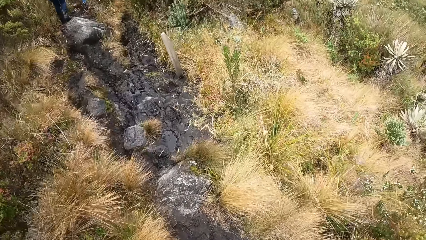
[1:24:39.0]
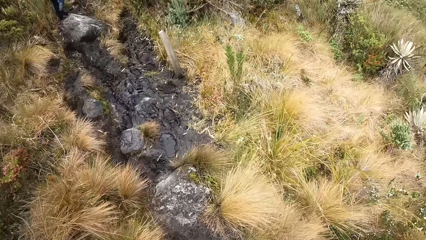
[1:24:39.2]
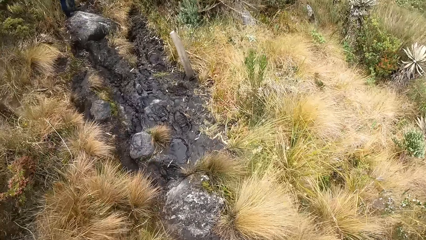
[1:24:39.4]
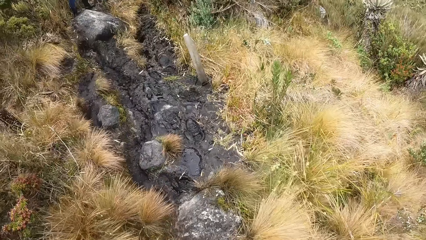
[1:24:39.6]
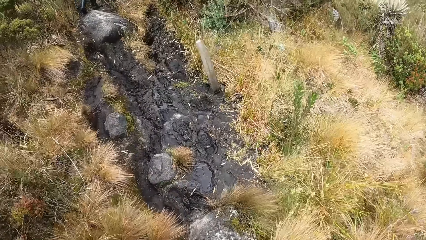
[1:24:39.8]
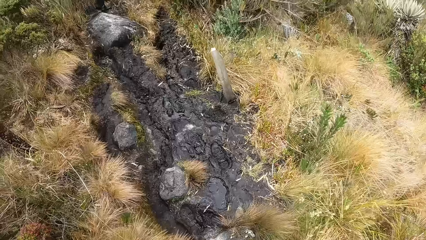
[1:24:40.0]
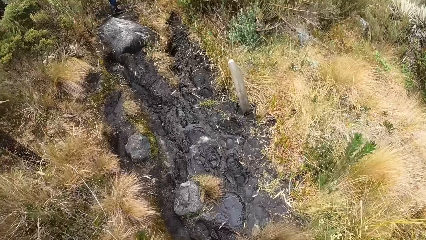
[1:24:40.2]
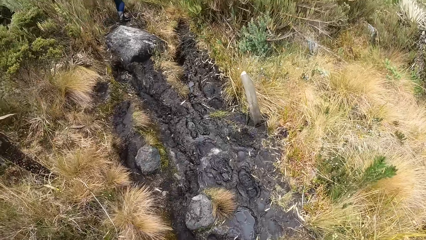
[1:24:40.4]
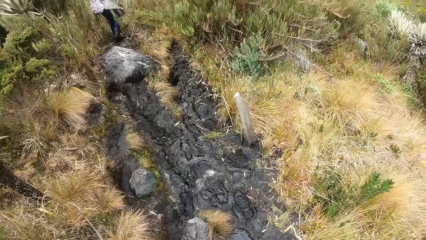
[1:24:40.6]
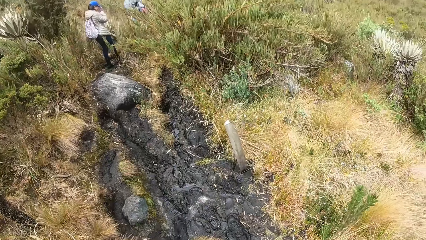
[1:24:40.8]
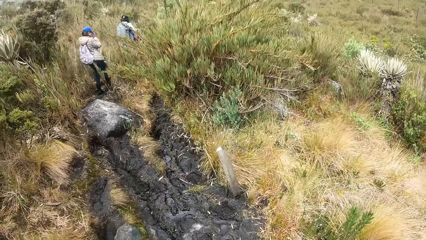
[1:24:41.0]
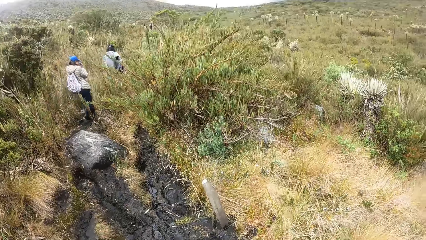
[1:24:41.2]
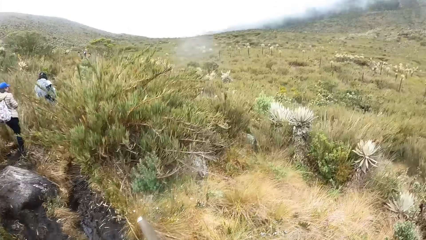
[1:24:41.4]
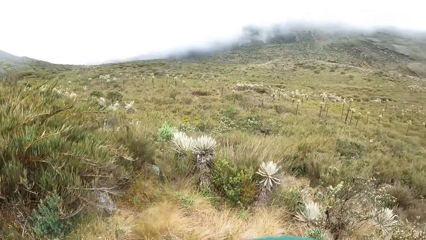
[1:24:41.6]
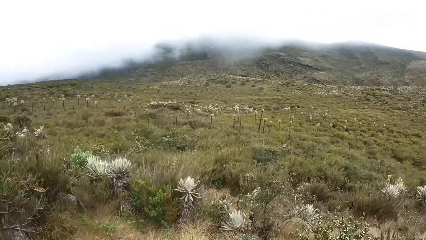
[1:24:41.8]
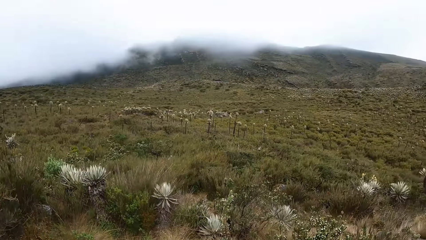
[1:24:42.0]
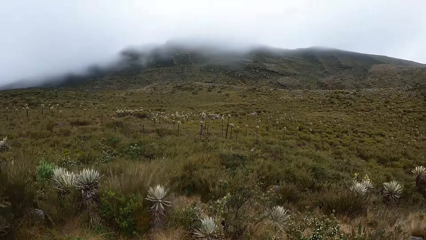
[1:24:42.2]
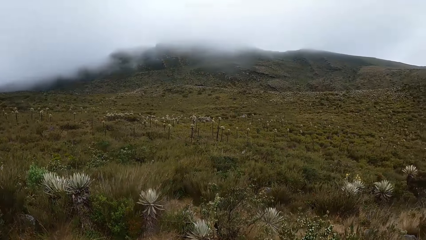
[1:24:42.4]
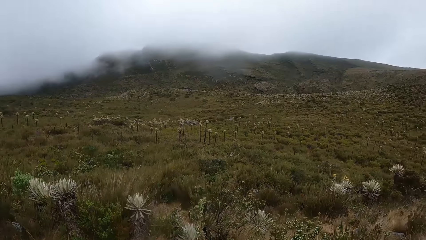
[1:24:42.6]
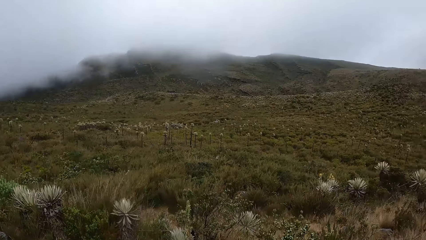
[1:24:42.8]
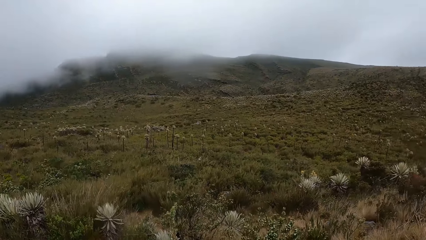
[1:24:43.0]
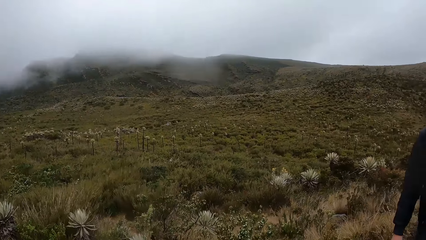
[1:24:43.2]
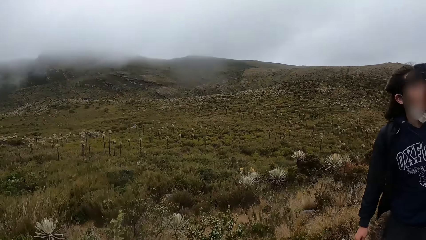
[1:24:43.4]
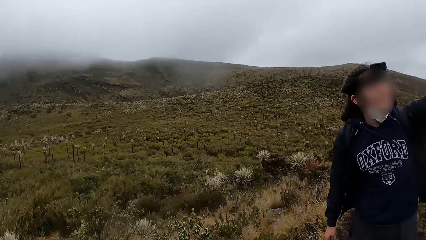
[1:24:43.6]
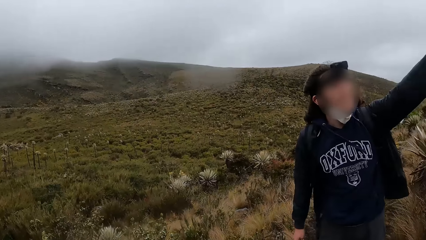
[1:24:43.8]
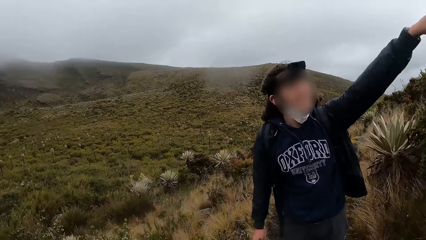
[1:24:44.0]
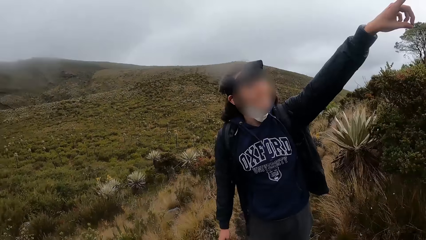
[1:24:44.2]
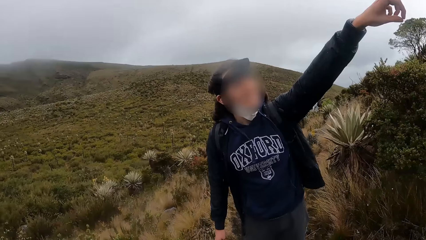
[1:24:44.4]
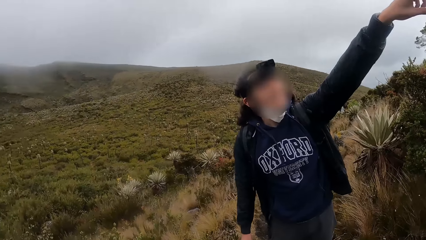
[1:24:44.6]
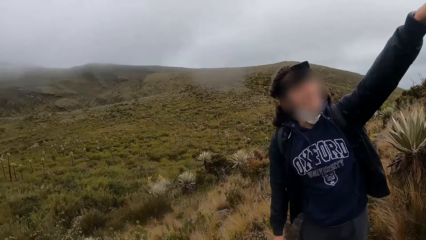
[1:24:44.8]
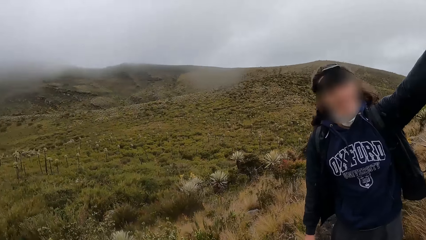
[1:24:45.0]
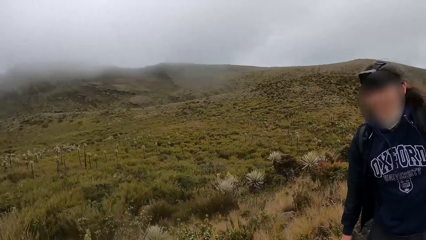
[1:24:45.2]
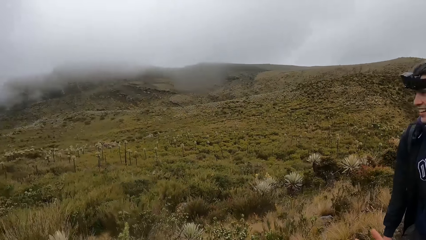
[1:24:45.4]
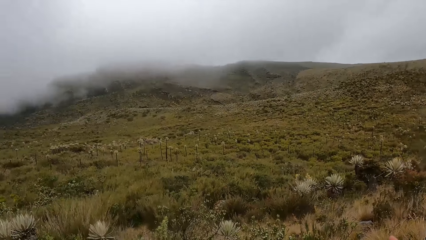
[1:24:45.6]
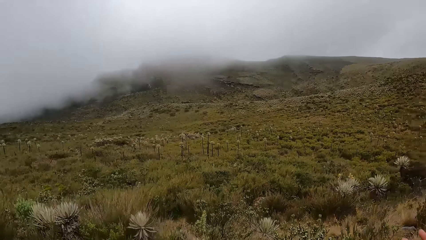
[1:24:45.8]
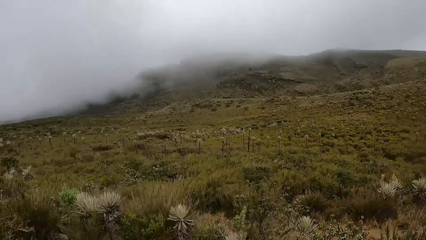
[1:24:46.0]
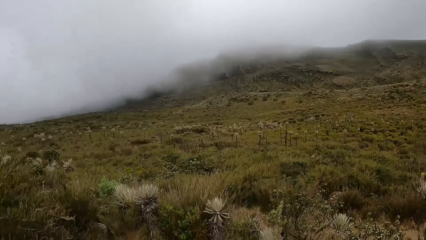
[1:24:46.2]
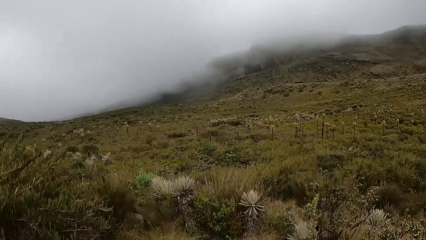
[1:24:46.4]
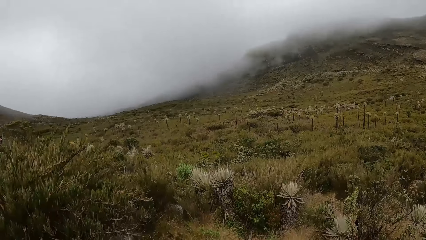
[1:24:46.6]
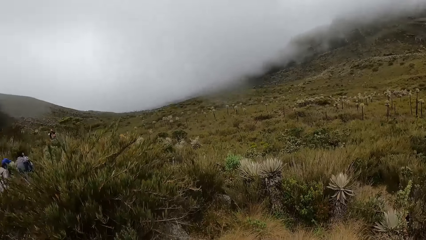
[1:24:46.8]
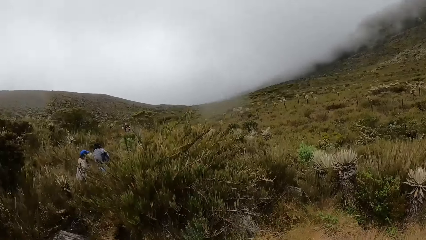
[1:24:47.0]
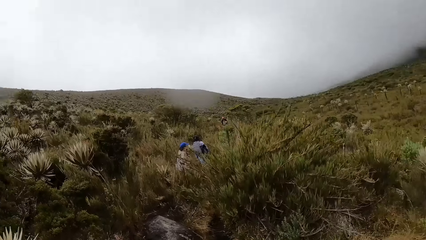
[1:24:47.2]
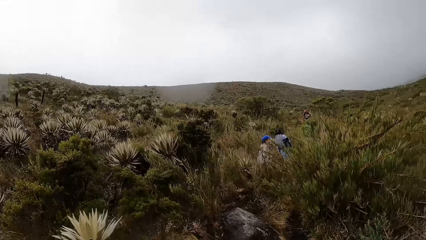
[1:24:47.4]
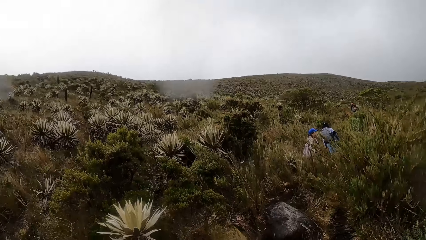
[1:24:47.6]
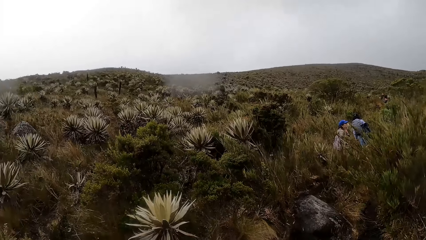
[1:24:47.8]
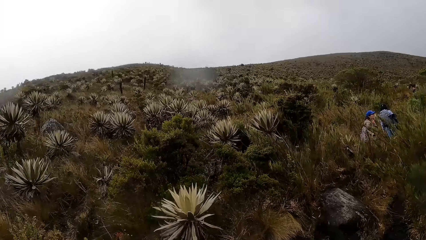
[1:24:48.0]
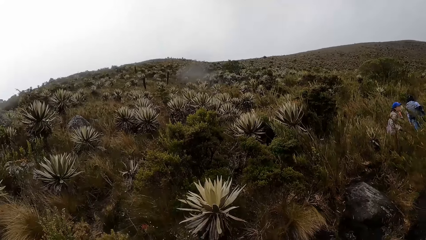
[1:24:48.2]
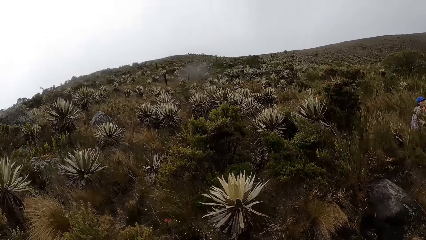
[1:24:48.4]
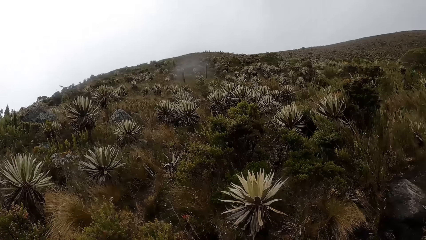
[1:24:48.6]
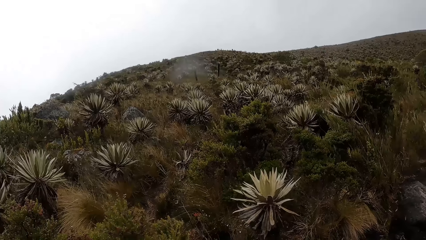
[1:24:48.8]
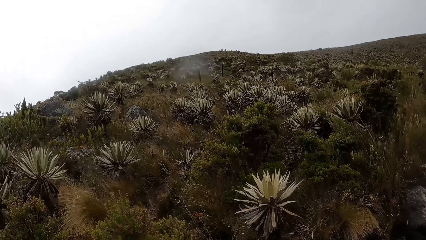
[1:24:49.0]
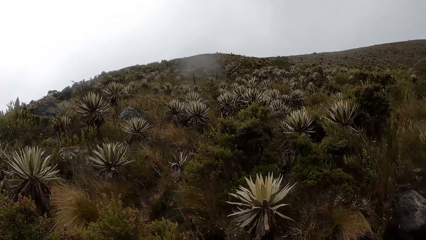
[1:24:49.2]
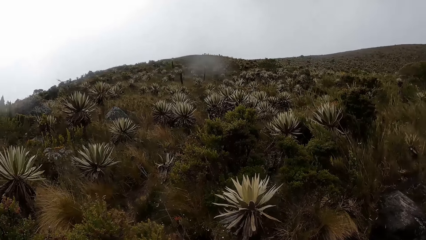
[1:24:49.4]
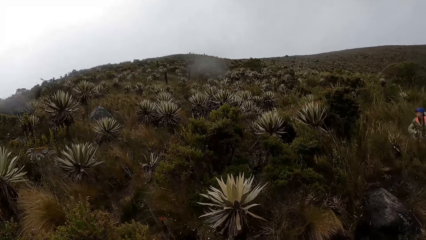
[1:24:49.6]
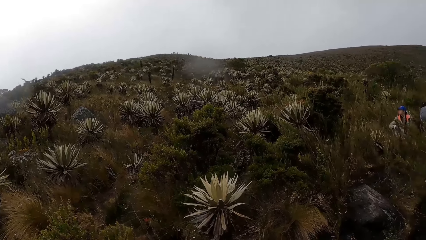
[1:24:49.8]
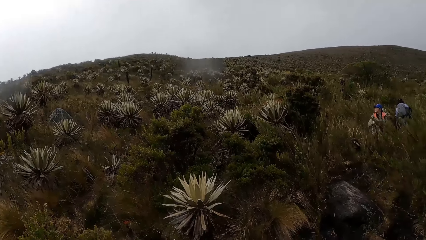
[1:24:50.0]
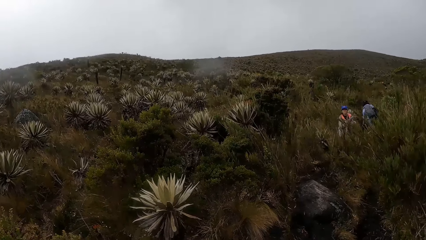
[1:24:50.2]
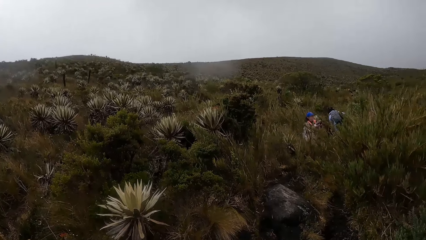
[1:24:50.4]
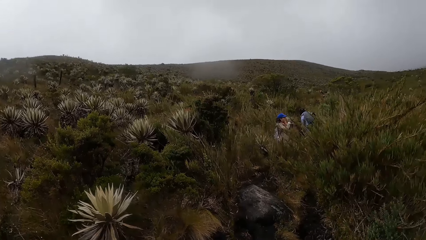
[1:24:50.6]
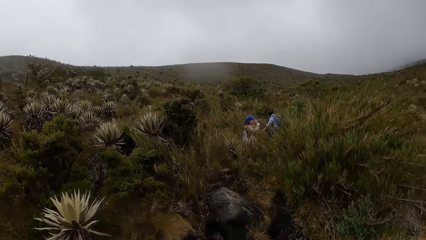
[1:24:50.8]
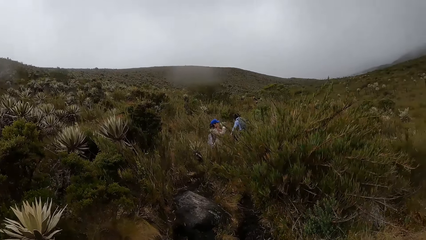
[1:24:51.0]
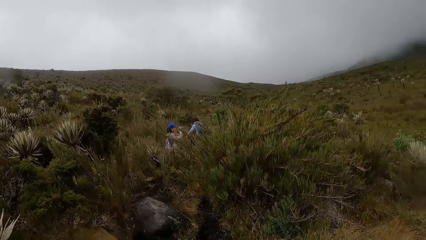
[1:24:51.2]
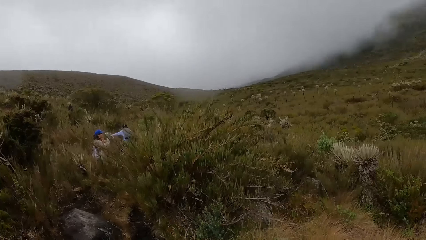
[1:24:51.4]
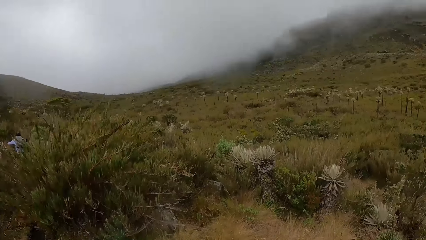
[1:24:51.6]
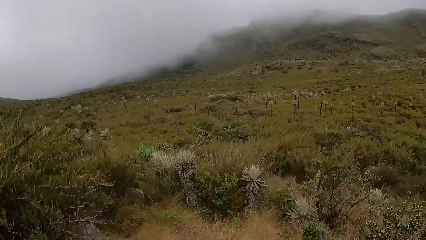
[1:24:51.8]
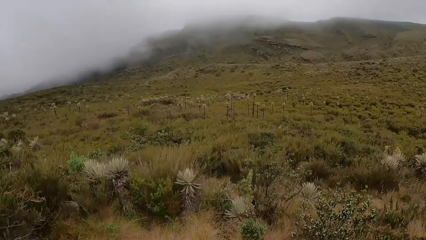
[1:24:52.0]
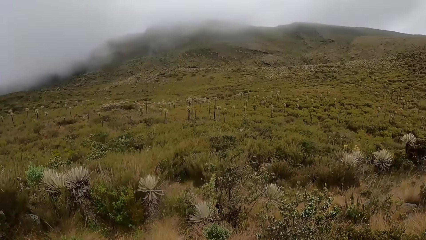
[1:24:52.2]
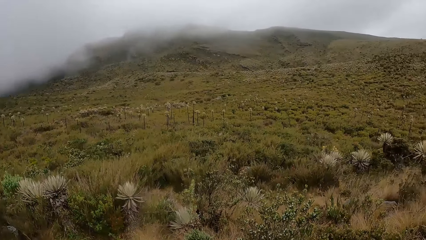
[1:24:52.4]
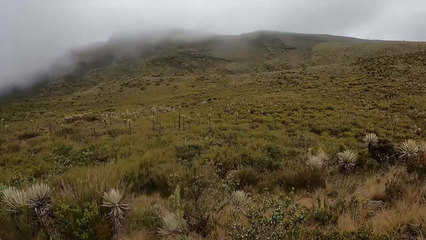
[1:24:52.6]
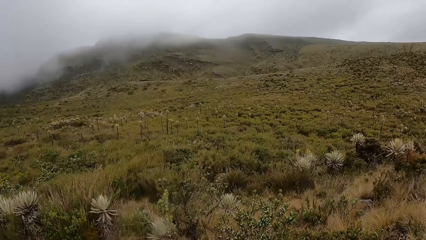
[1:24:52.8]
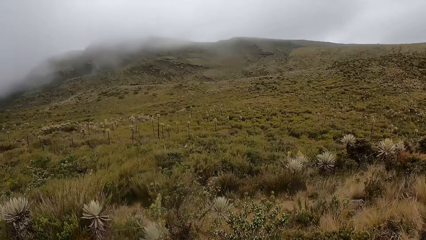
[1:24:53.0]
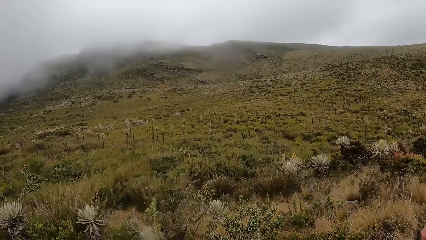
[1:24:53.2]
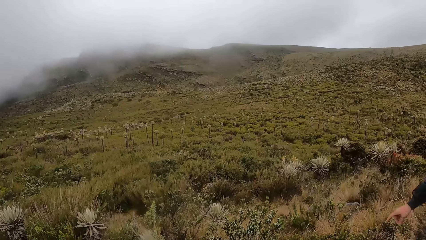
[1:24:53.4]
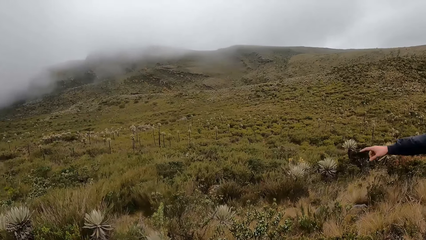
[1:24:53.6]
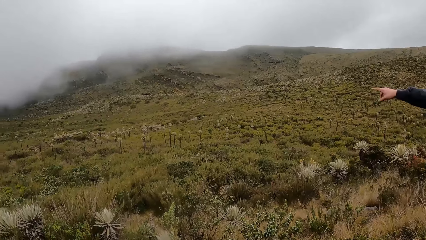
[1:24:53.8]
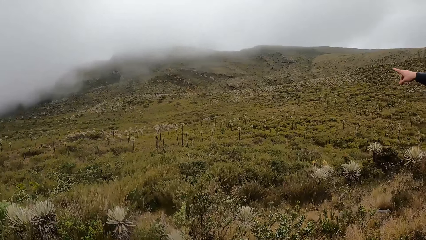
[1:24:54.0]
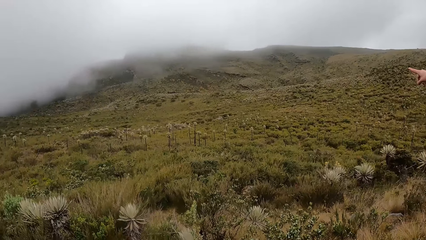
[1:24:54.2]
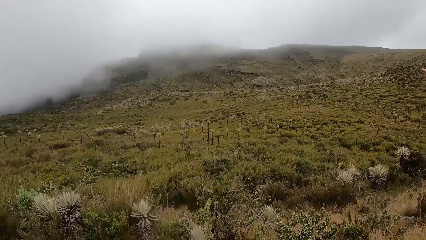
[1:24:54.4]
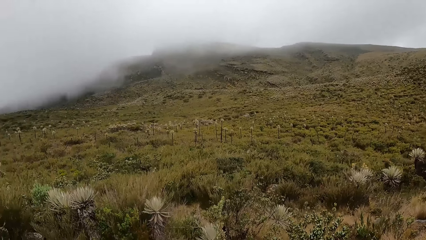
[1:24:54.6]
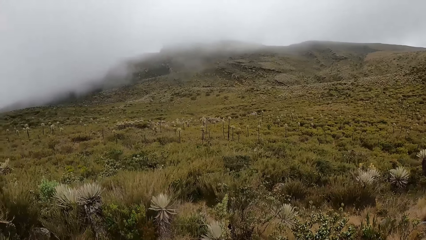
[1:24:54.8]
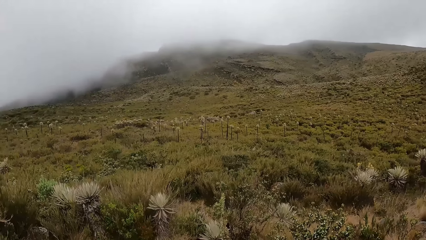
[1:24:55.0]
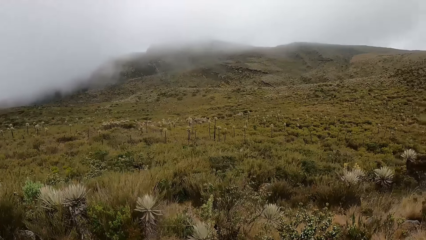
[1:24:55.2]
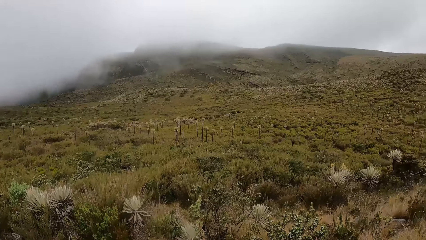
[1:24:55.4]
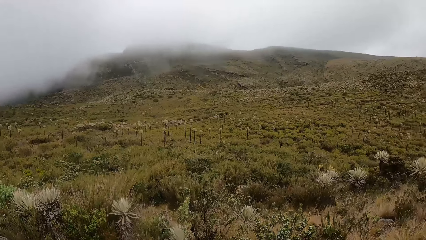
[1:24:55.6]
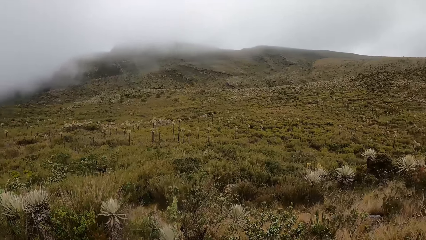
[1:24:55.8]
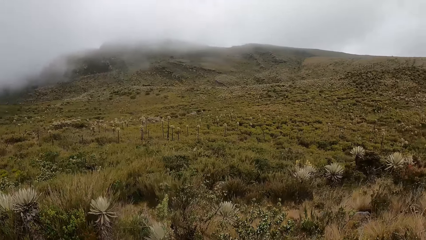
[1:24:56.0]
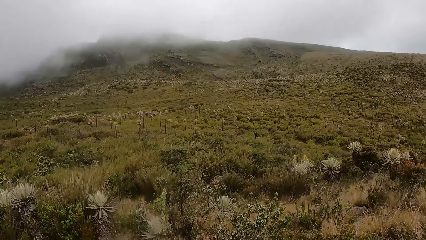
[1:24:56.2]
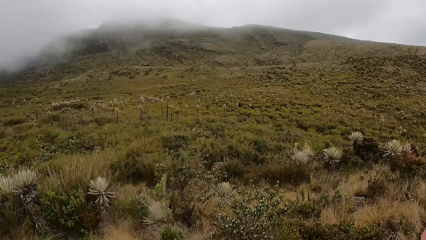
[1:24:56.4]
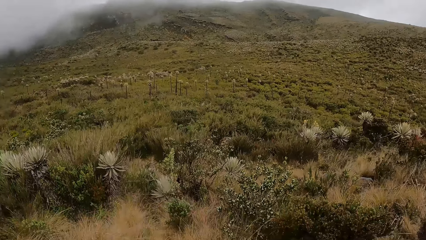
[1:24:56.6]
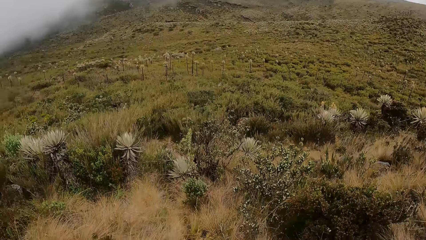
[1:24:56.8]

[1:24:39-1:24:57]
The camera wearer looks around.
